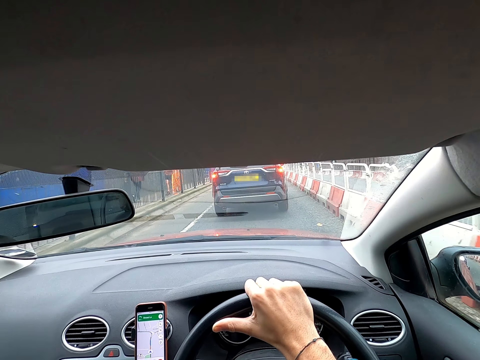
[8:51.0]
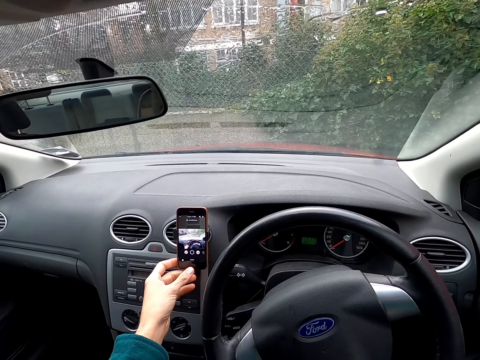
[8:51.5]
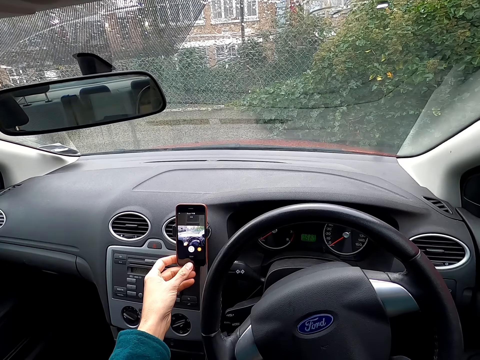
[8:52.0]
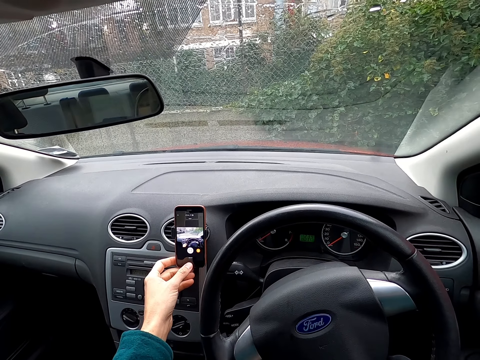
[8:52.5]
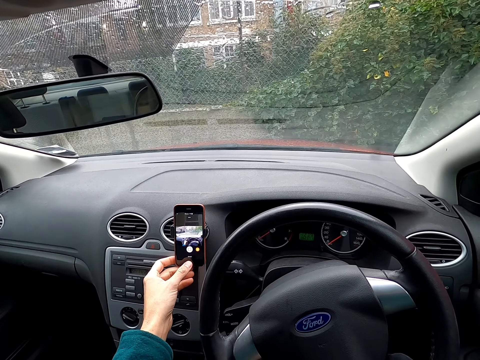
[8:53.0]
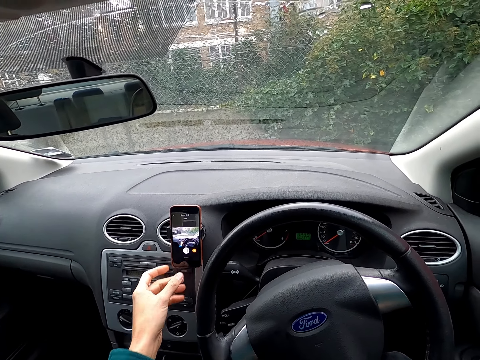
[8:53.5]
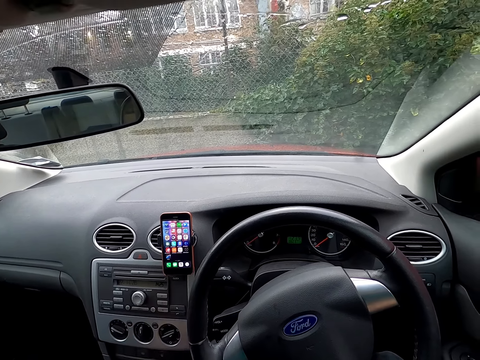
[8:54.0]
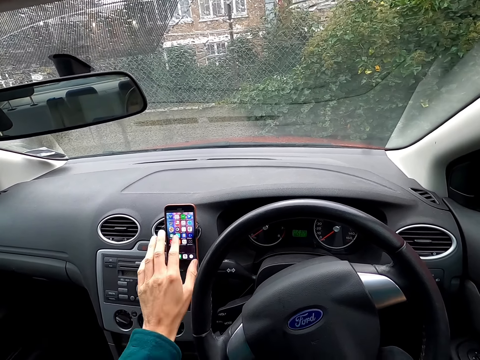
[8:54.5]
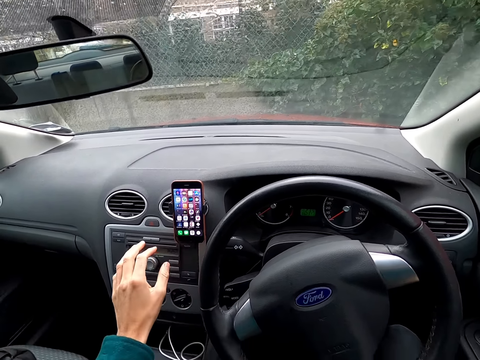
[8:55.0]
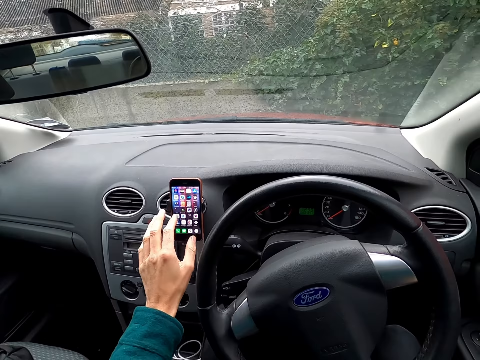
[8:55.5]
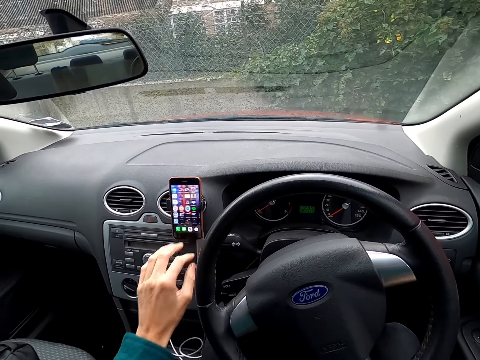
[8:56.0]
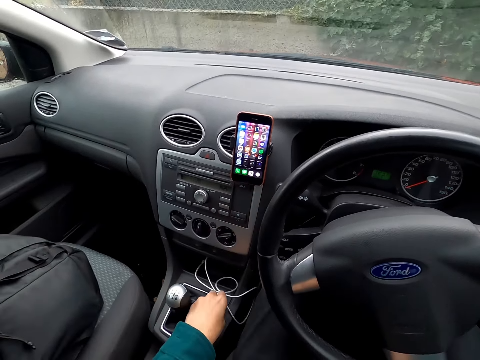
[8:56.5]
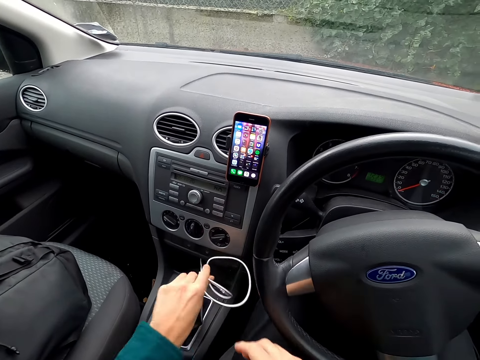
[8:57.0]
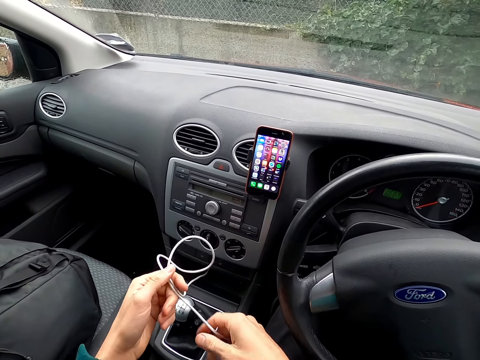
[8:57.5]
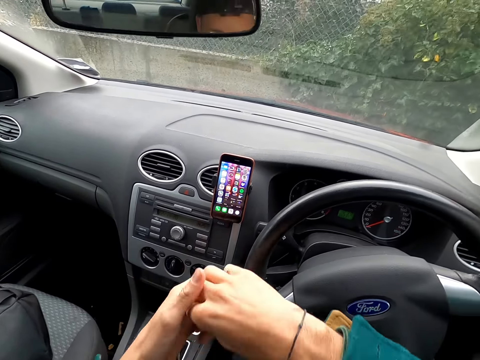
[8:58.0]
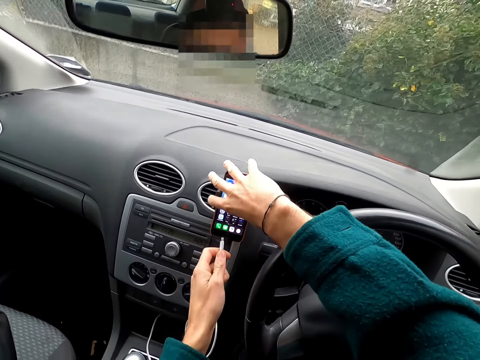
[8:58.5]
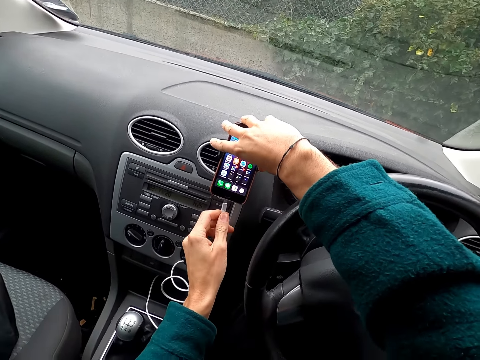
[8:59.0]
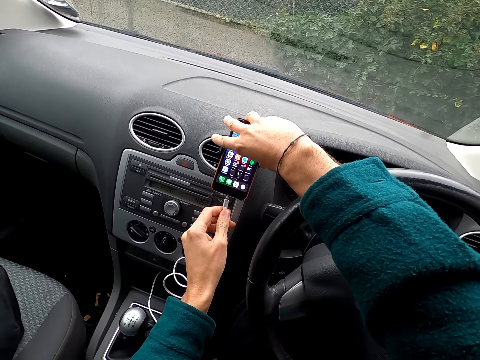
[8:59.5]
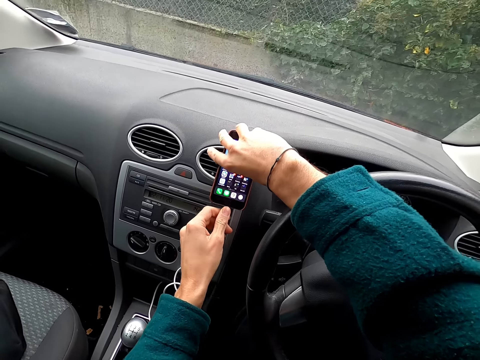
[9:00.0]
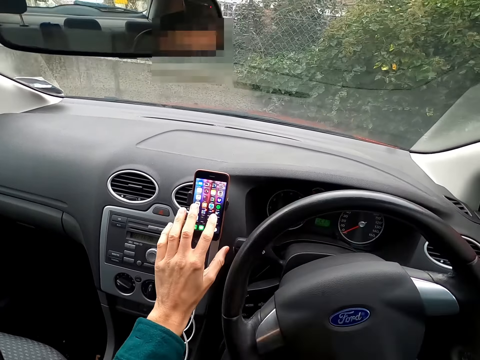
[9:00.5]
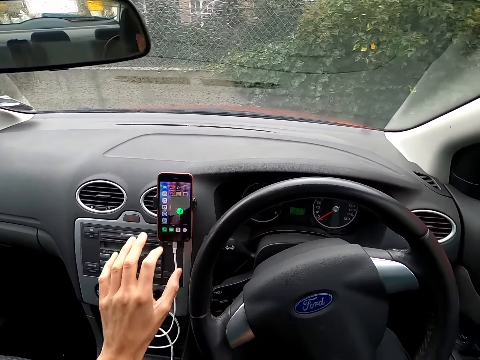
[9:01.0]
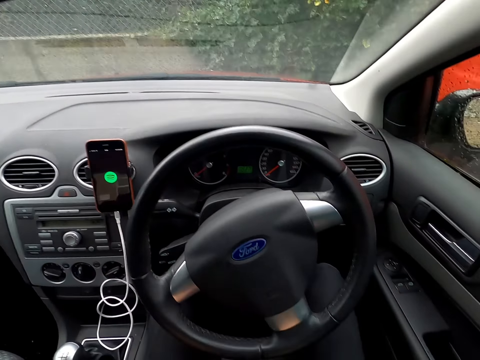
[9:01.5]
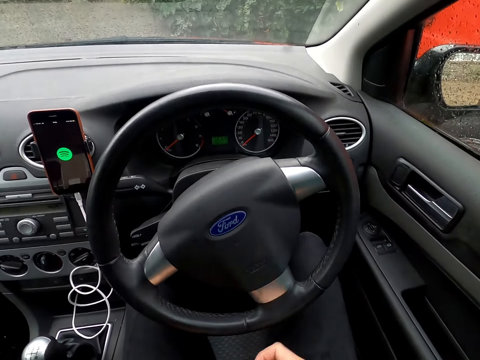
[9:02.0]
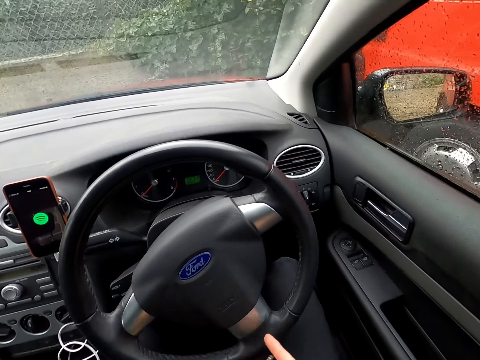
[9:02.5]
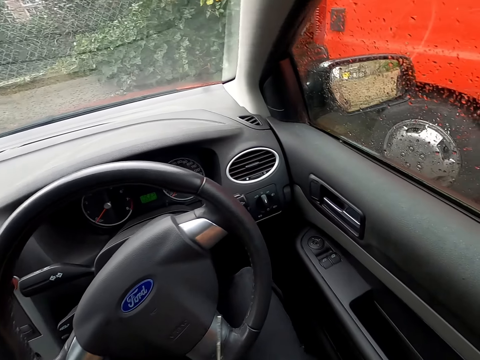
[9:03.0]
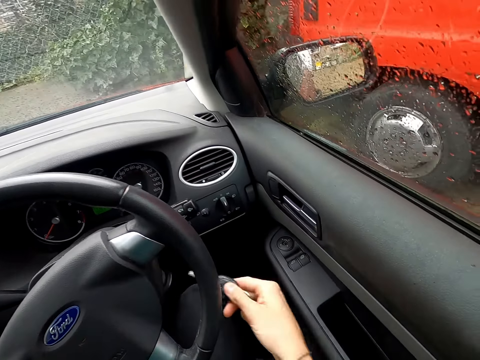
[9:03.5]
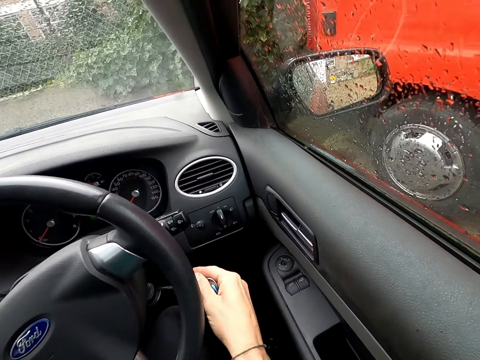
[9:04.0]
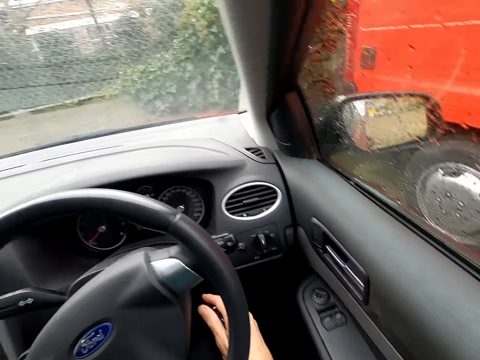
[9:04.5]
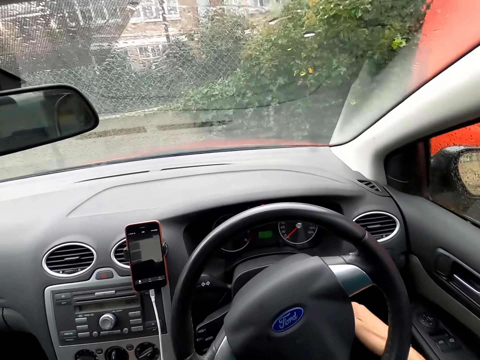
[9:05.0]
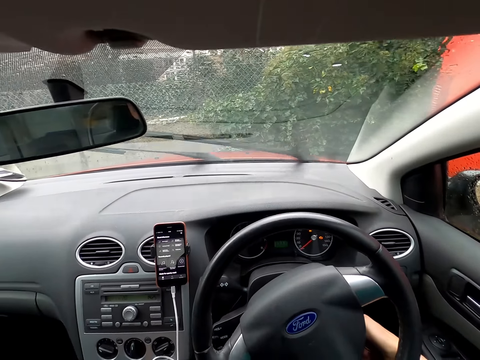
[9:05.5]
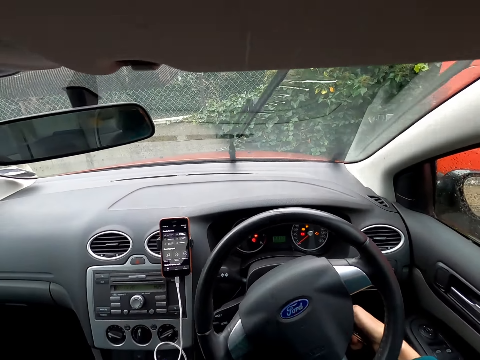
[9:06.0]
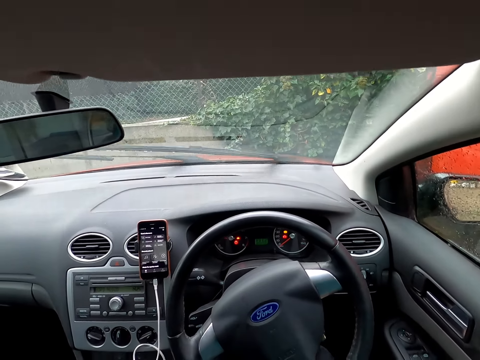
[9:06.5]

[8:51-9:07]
The camera wearer presses the phone in the car with his left hand. He browses his phone. He removes his left hand from the phone. He presses the phone in the car with his left hand. He picks up a white cord in the car with his left hand. He holds the white cord with both hands. He holds the white cord with his right hand. He passes the white cord to his left hand with his right hand. He holds the phone with his right hand. He plugs the white cord in the charging port of the phone with his left hand. He removes his right hand from the phone. He presses the phone with his left hand. He browses his phone. He holds a car key in his right hand. He inserts the car key into an ignition switch in the car with his right hand. He switches on the car.

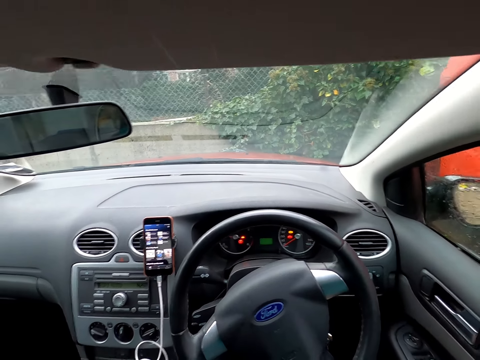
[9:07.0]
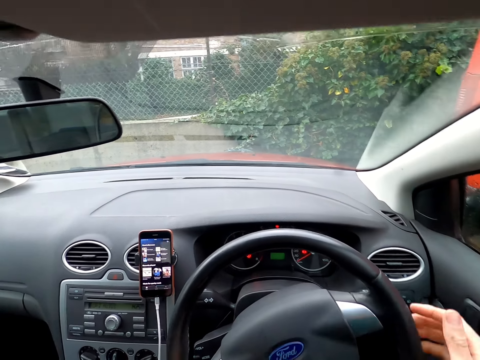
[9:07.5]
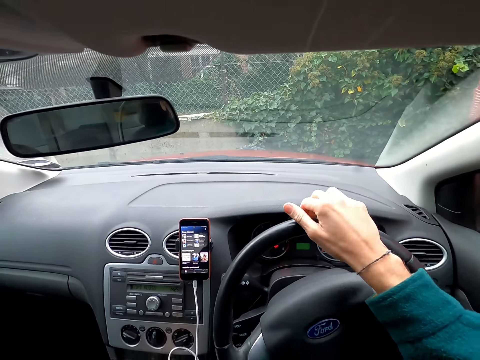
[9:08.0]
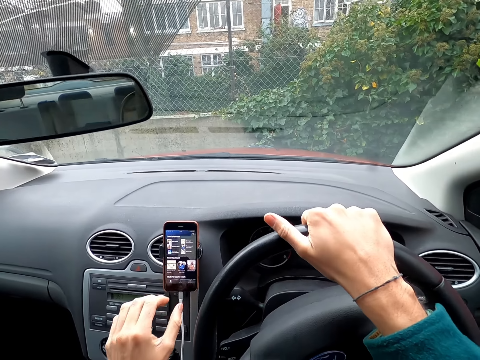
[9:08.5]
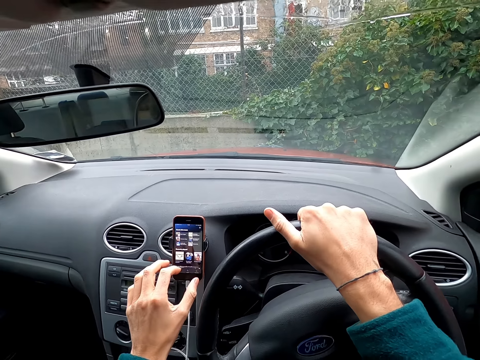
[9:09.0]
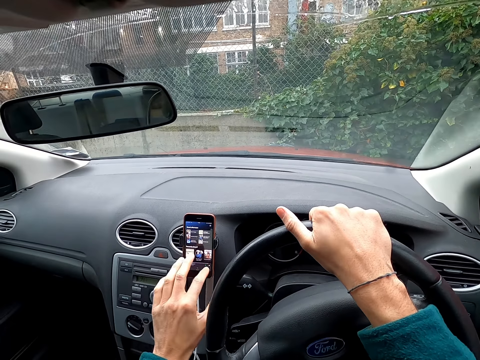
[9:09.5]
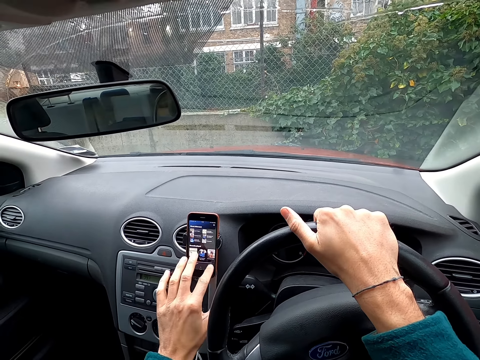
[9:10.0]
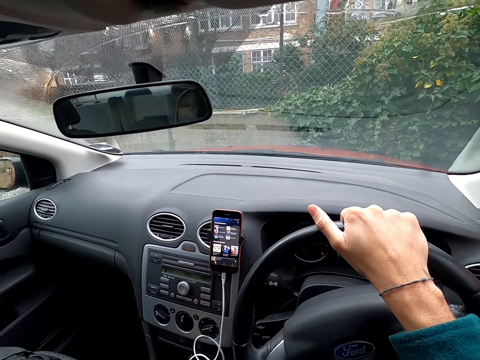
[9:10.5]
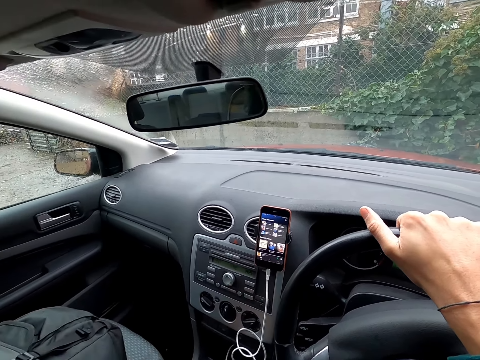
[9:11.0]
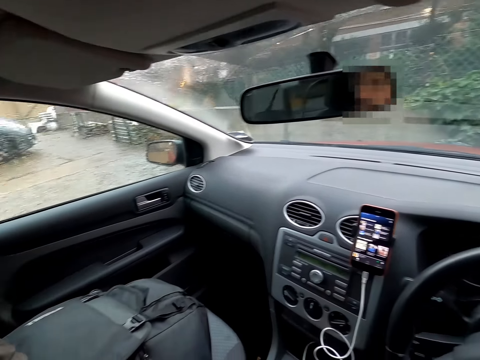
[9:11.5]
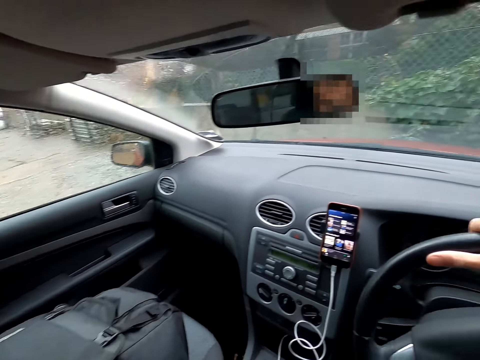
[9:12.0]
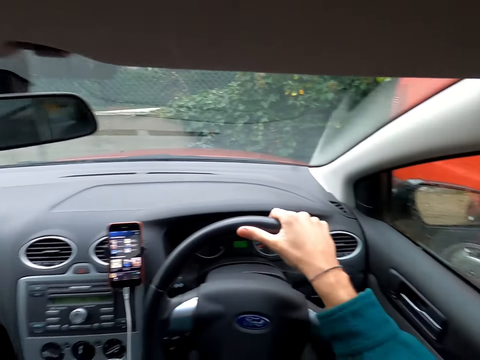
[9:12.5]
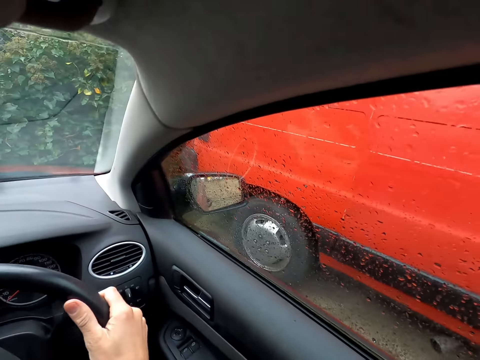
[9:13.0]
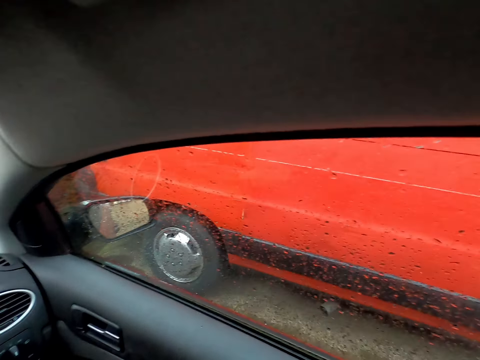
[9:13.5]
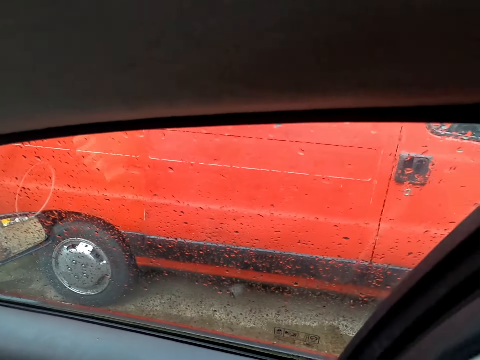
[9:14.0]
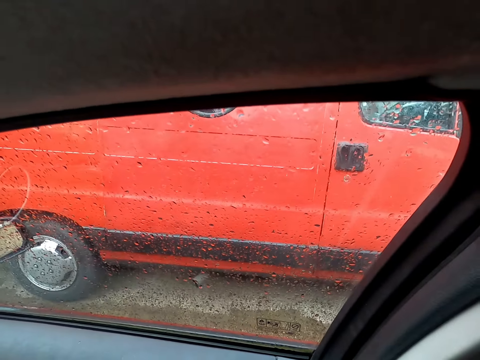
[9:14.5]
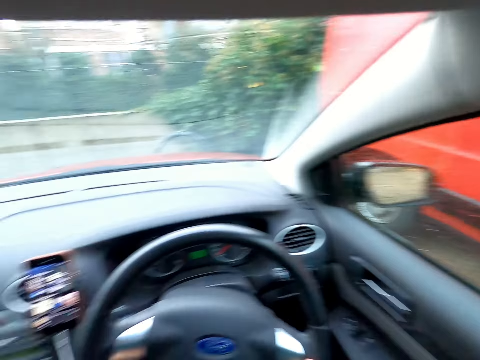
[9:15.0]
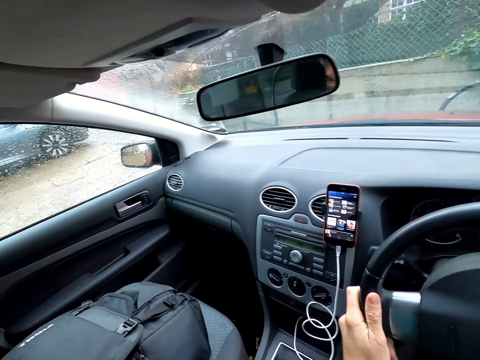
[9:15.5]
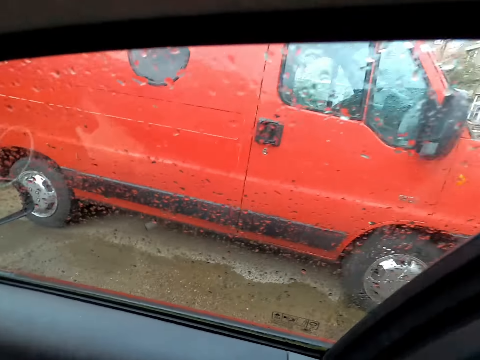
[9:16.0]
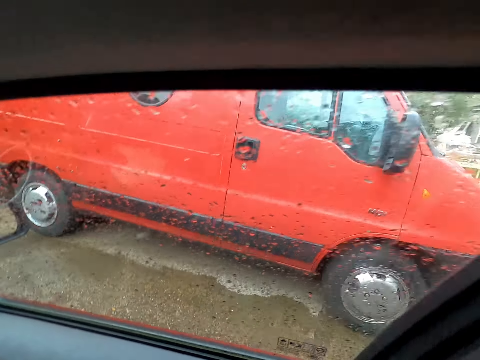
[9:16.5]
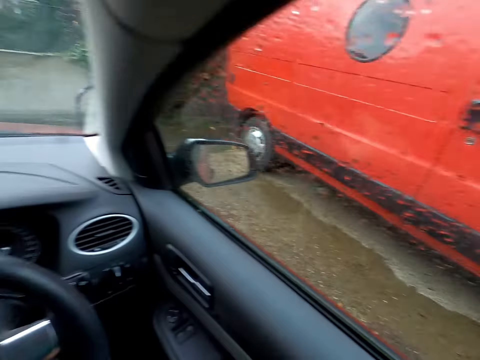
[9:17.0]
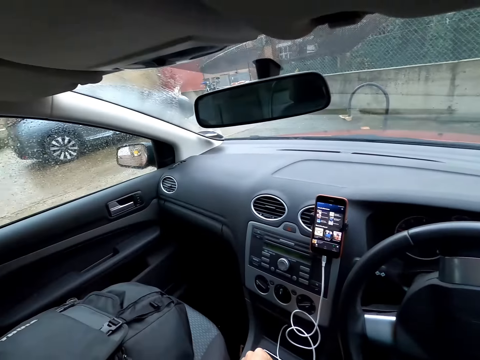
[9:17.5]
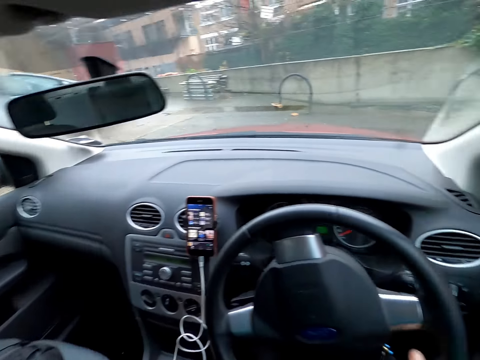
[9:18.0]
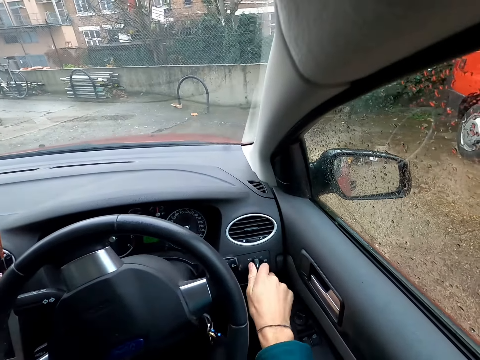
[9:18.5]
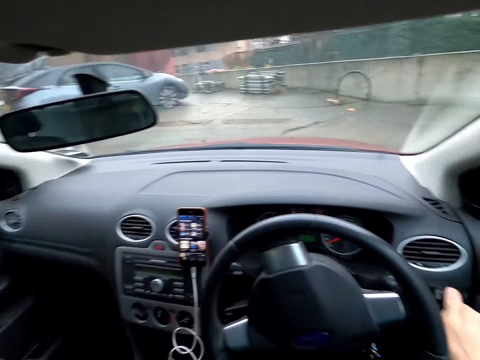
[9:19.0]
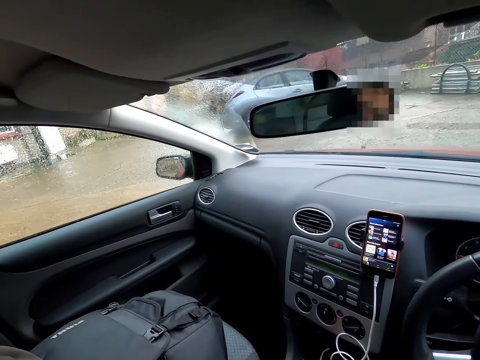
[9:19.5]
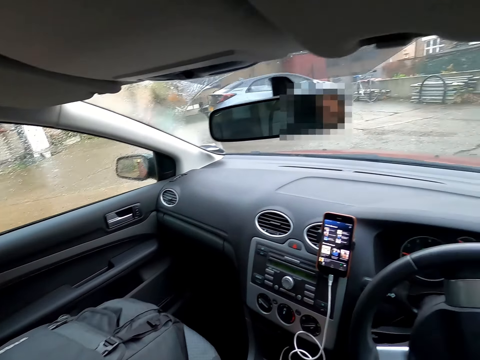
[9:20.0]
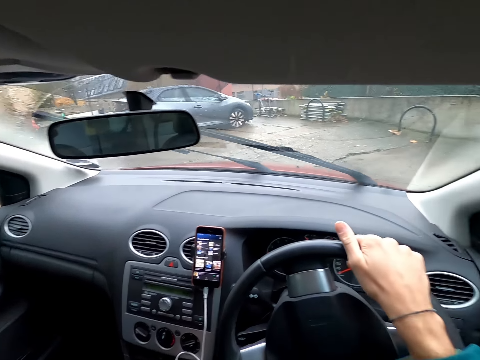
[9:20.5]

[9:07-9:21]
The camera wearer holds the steering wheel with his right hand. He presses the phone with his left hand. He browses his phone. He drives the car with his right hand on the steering wheel. He turns the steering wheel of the car with both hands. He turns on an AC knob of the car with his right hand.
